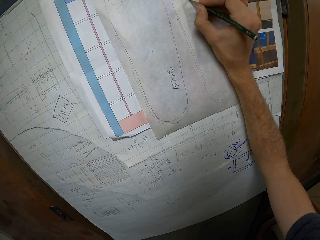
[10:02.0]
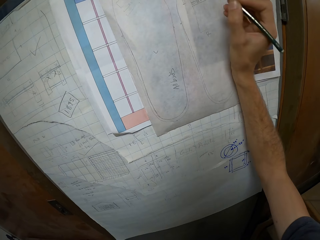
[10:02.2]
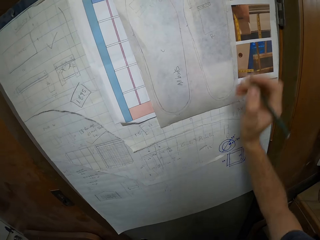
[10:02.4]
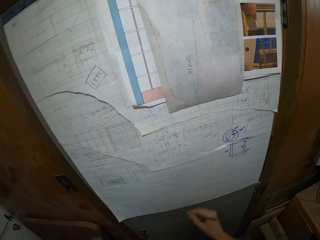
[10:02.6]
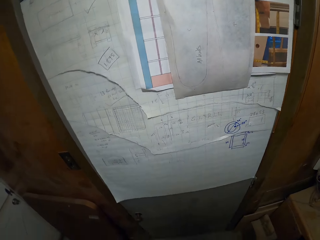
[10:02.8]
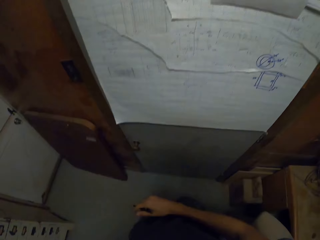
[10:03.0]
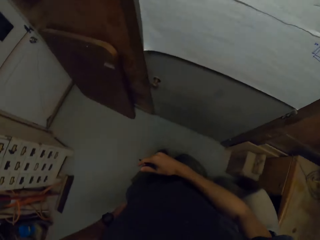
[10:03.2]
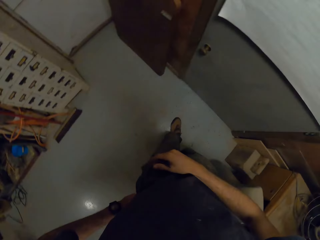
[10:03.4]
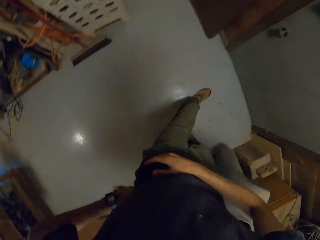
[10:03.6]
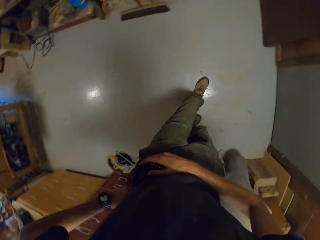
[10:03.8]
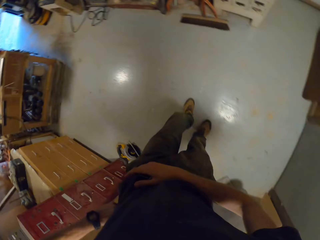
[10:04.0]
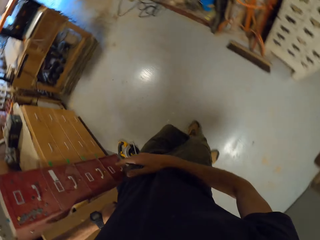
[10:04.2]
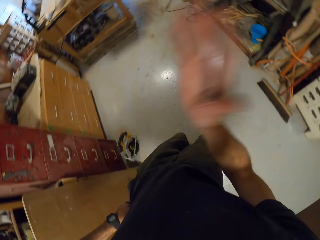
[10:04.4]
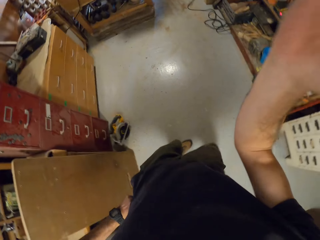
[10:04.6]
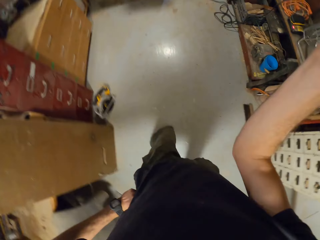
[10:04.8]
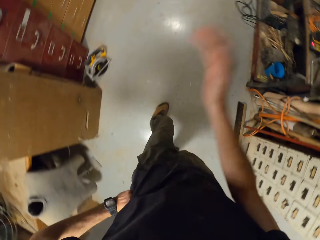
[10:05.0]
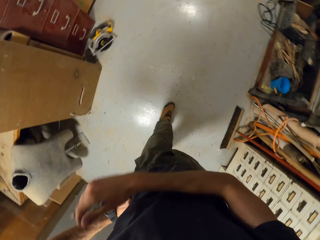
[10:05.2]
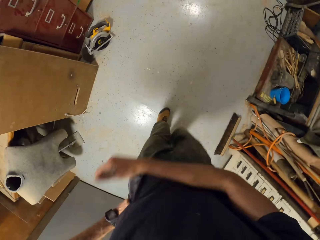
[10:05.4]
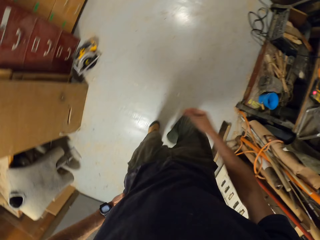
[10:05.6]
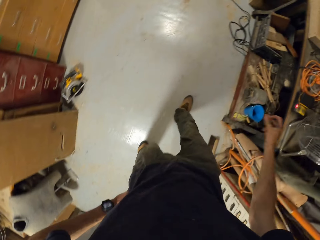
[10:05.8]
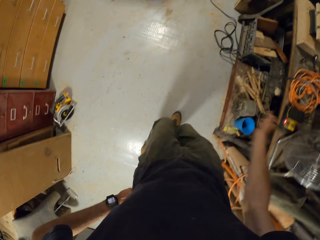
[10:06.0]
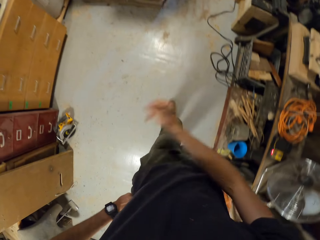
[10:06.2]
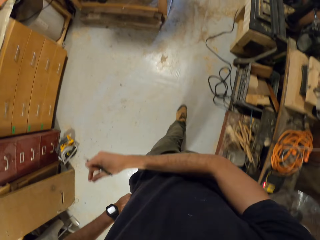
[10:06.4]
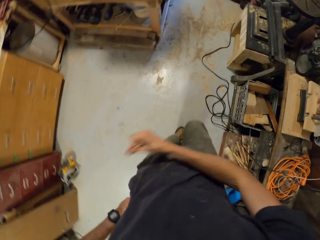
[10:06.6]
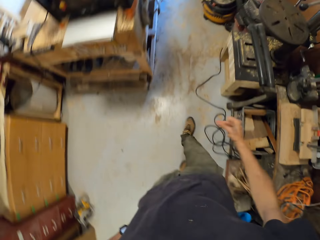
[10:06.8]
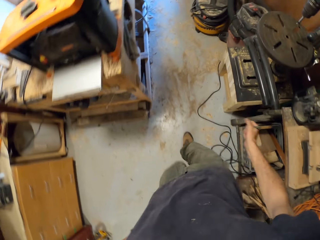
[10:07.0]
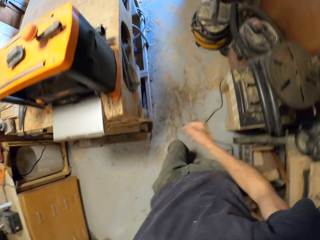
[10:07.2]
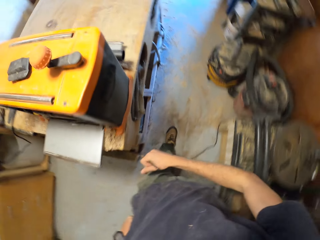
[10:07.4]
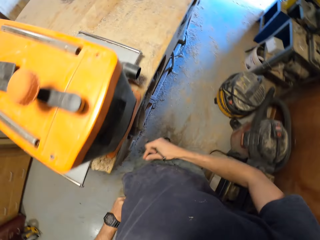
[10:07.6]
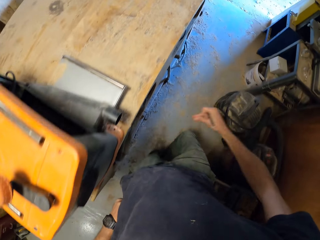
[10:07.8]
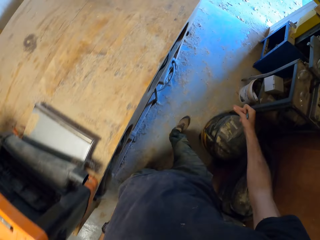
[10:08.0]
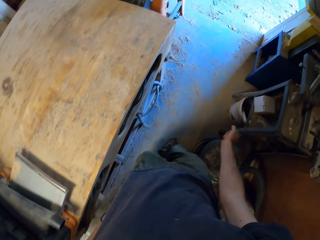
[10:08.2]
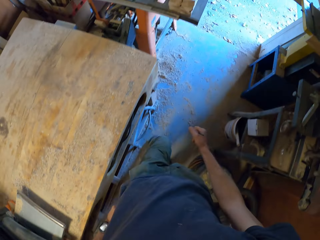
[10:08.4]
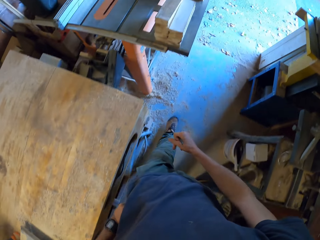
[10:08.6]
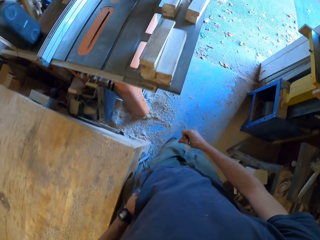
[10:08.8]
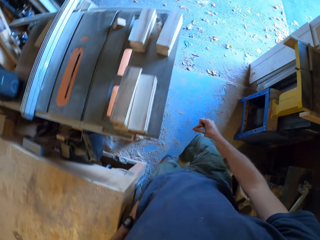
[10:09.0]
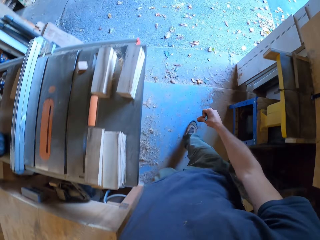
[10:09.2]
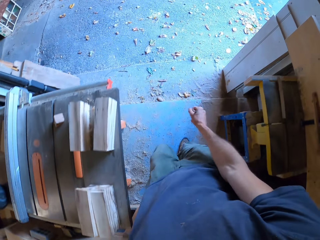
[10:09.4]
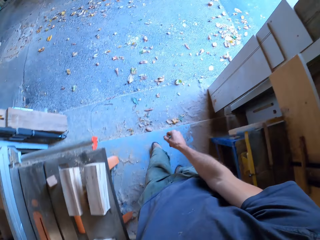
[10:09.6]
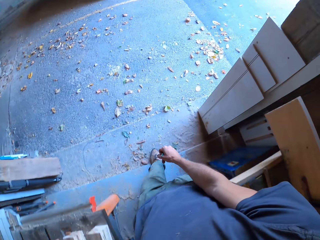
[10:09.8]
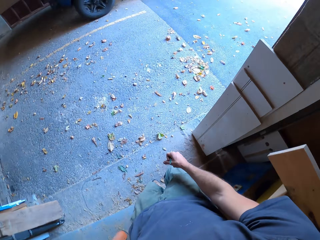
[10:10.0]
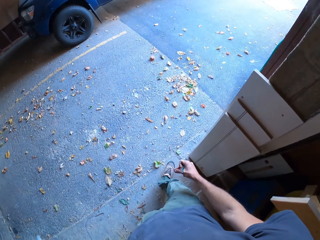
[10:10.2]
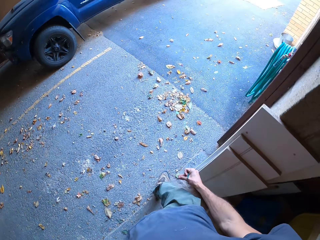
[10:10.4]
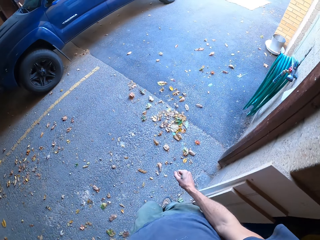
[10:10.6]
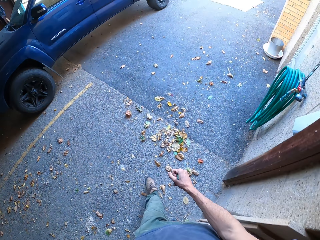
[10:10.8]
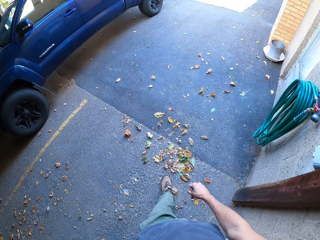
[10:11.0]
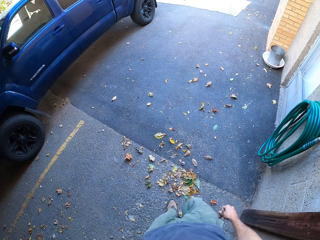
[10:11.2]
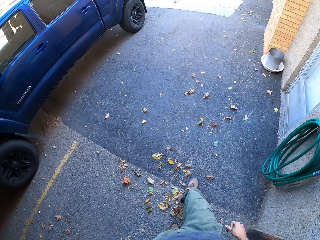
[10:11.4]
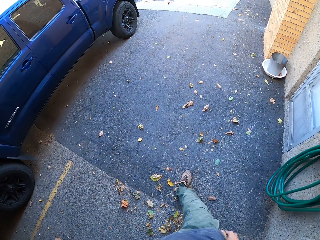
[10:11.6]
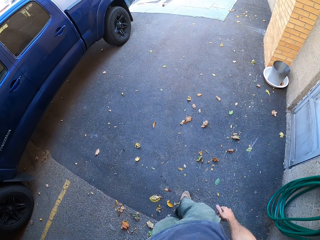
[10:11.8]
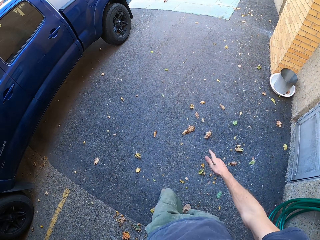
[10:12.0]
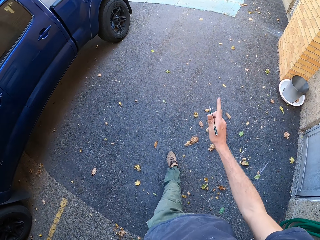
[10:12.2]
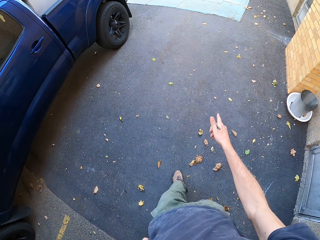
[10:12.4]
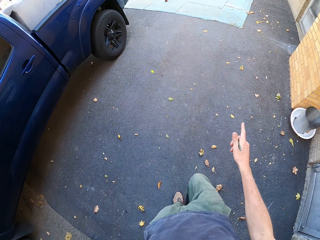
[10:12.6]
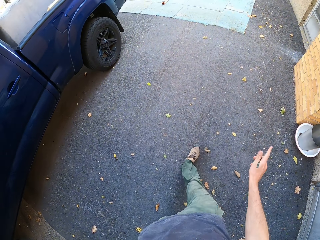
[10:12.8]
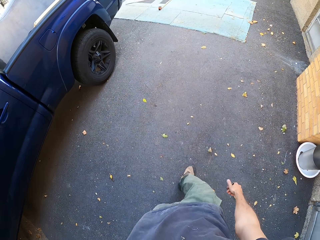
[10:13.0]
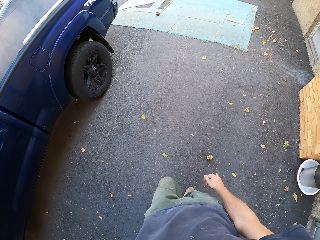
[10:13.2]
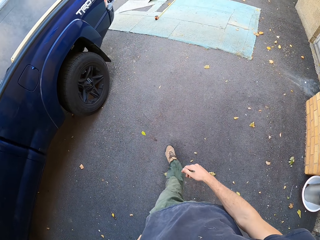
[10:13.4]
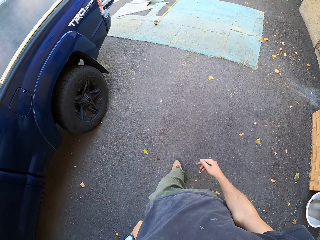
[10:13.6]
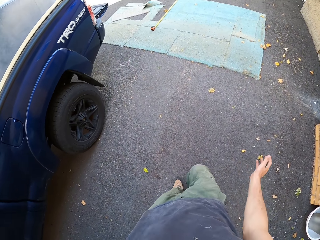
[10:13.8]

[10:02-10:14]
The camera wearer raises the right hand. They turn around. They walk towards the mat.

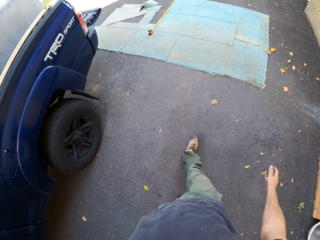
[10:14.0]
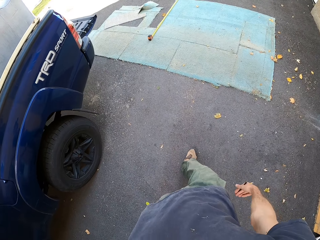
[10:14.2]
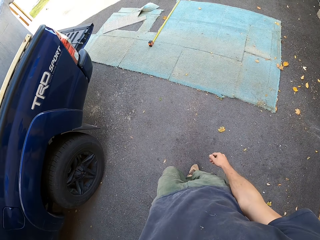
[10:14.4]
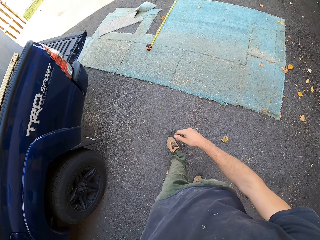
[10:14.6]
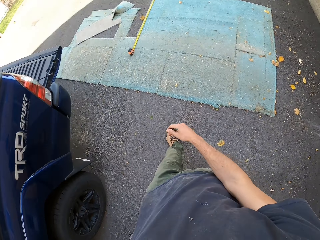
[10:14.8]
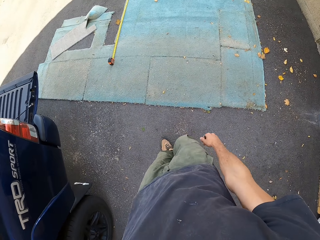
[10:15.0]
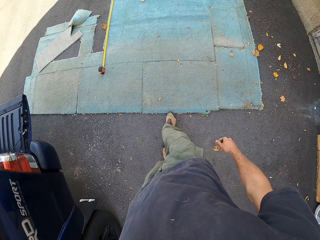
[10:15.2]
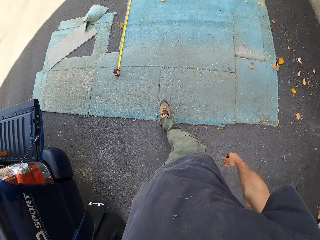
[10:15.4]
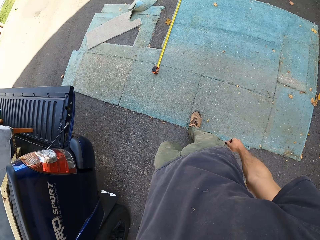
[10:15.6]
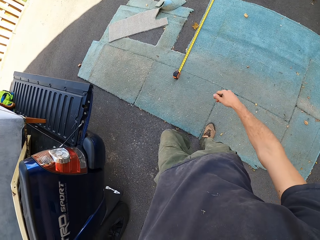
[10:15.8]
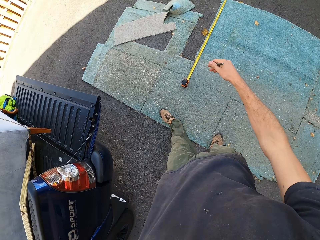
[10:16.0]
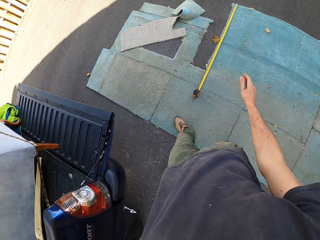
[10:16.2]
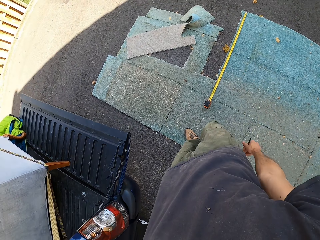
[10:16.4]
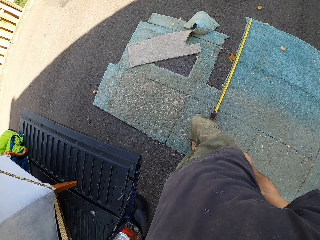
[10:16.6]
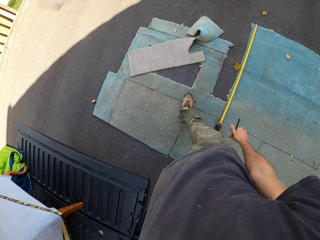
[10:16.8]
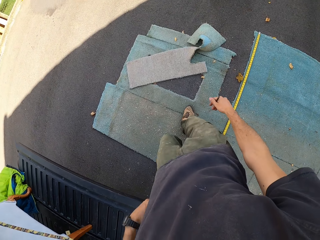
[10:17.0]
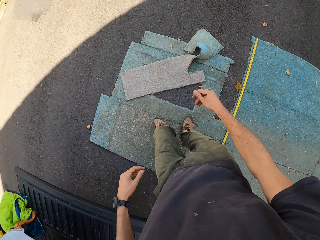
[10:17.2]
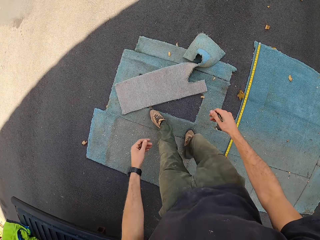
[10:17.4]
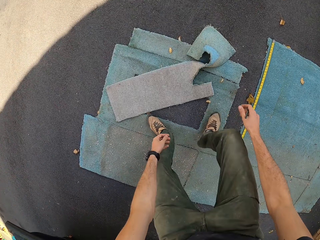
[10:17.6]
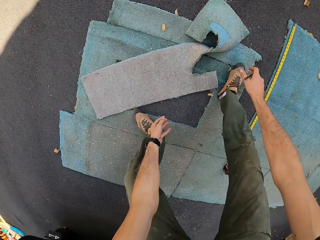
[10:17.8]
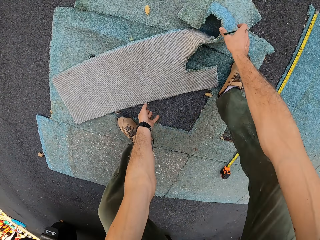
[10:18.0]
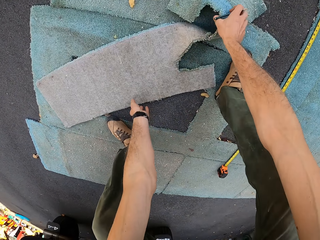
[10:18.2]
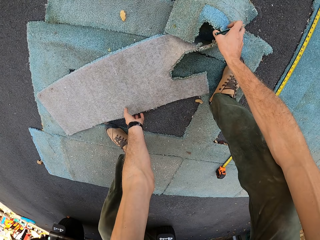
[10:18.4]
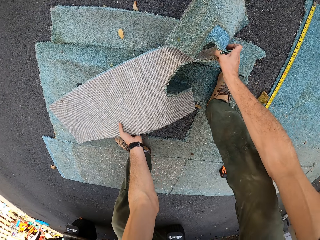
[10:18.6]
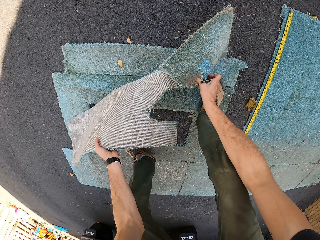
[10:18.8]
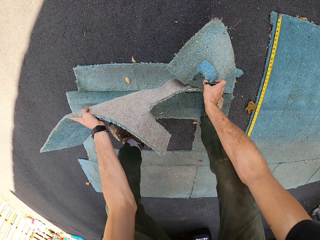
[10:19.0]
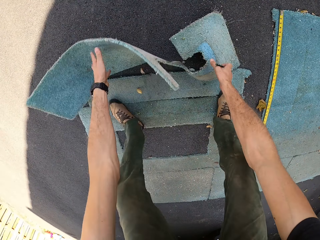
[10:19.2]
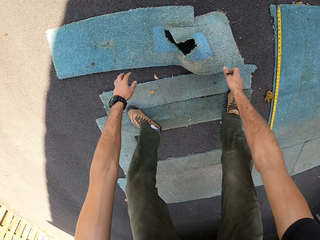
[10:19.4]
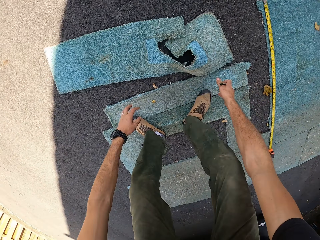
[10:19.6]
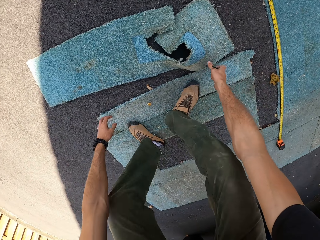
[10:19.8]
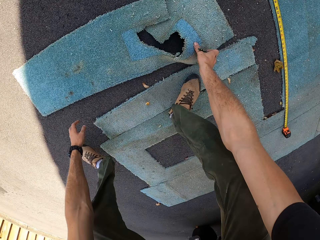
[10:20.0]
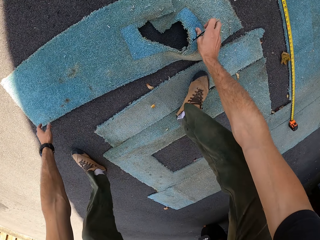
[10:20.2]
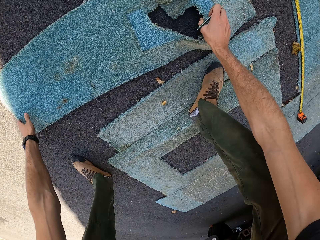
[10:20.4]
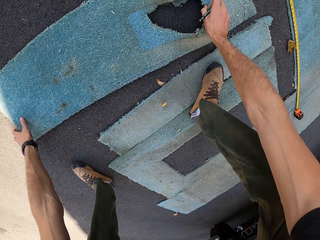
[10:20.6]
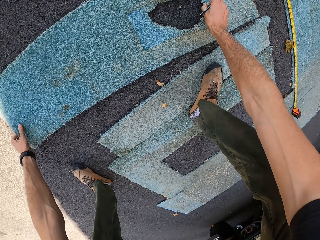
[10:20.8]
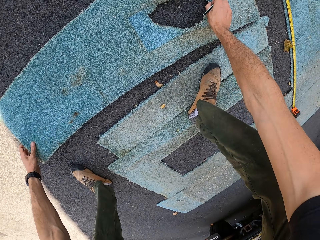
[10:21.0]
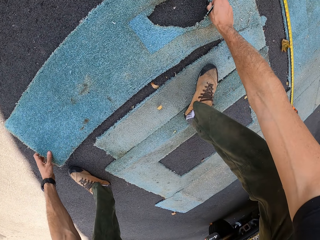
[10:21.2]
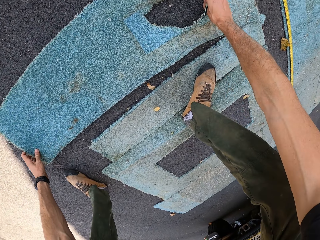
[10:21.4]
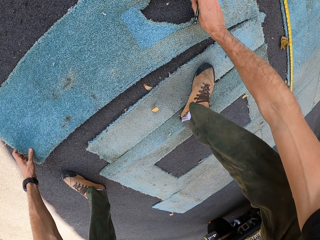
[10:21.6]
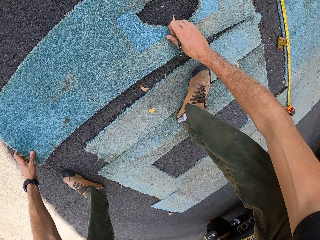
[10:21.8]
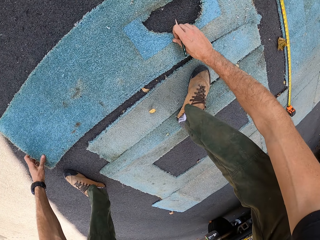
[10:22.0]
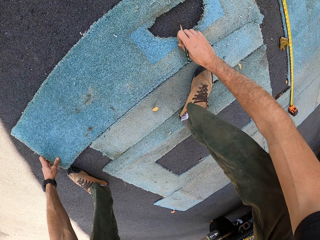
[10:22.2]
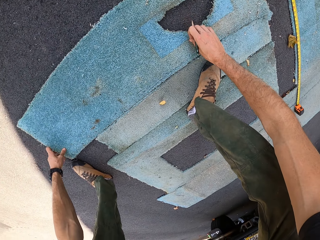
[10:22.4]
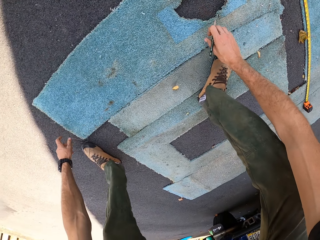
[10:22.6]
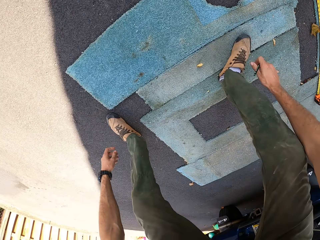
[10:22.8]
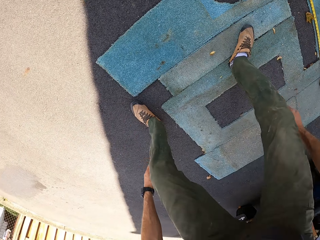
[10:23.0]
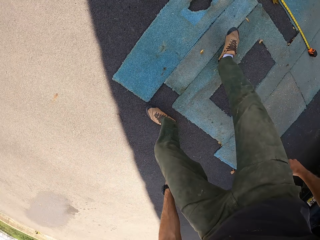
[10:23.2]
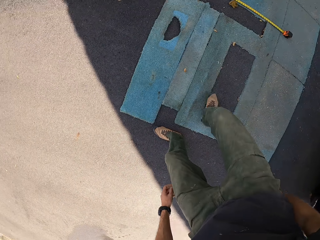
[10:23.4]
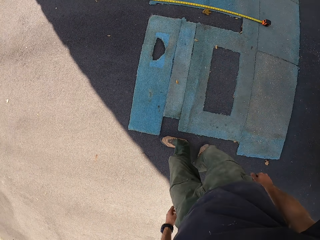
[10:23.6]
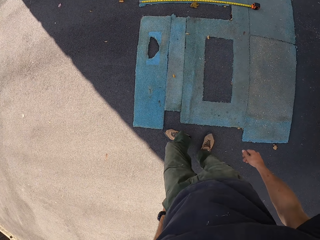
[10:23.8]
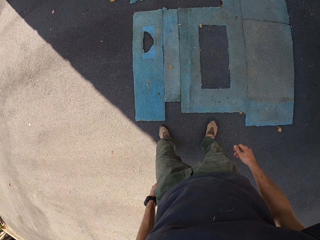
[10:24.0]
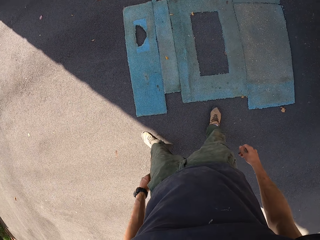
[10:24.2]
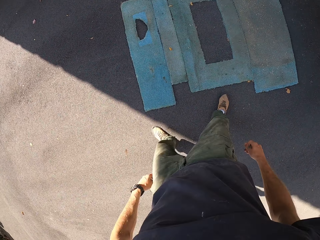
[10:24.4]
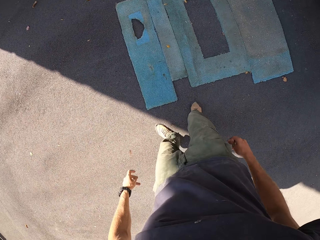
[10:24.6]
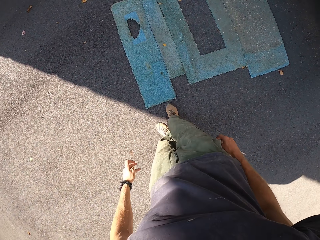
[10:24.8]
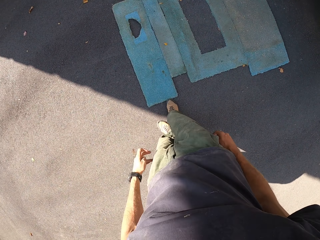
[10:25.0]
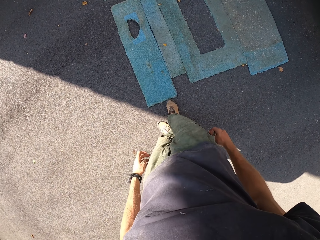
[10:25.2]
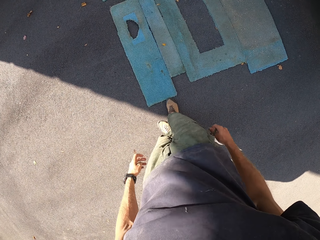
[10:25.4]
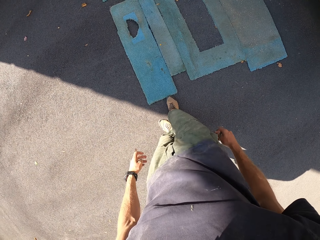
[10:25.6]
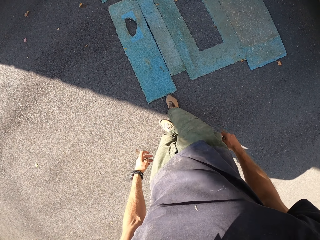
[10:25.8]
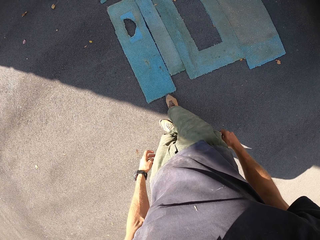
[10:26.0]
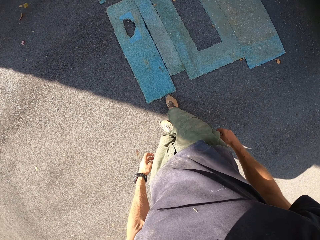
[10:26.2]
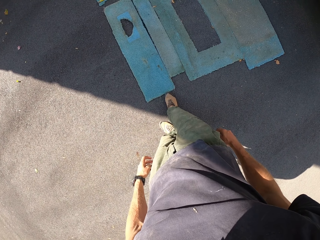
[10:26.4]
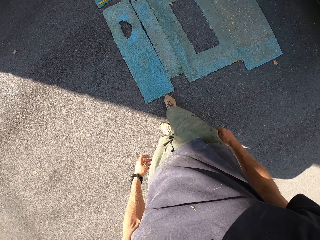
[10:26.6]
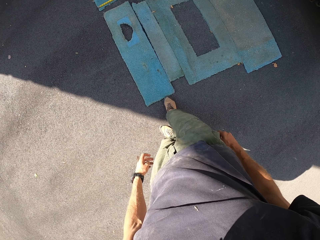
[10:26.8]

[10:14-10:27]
The camera wearer picks up a floor cover or mat from the ground with both hands. They hold the mat. They drop the floor cover on the ground. They stretch the mat. They adjust the floor cover. They adjust another floor cover on the ground with the left leg.
